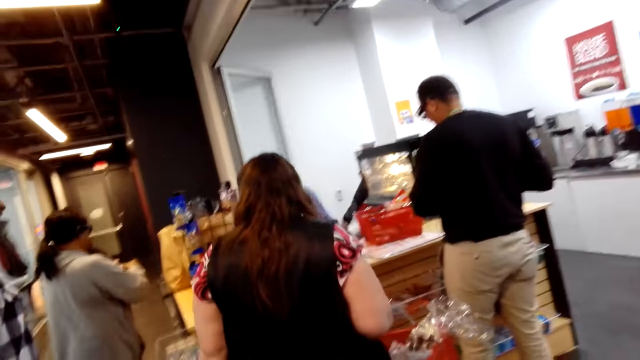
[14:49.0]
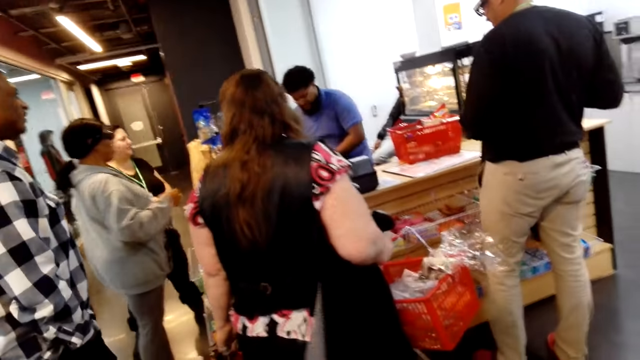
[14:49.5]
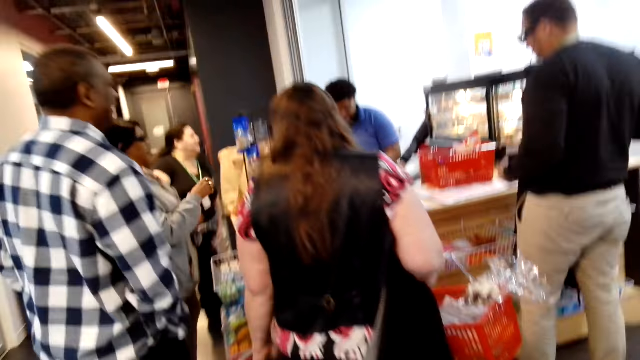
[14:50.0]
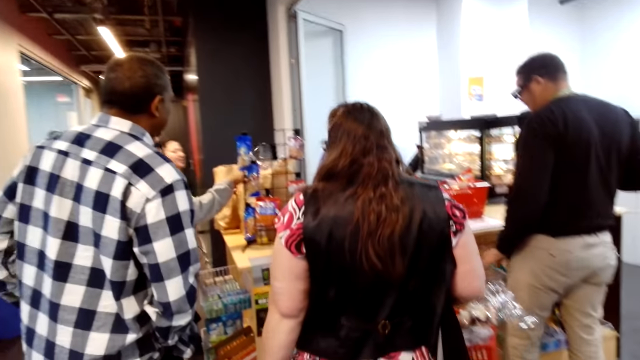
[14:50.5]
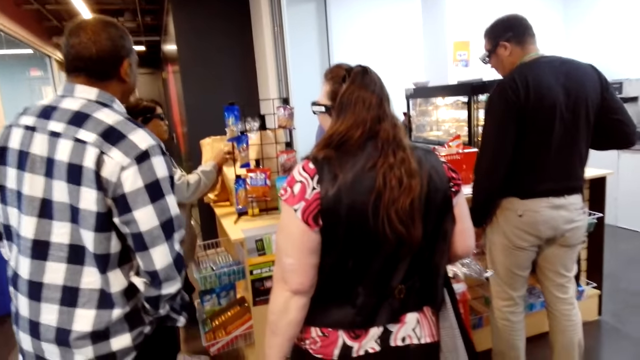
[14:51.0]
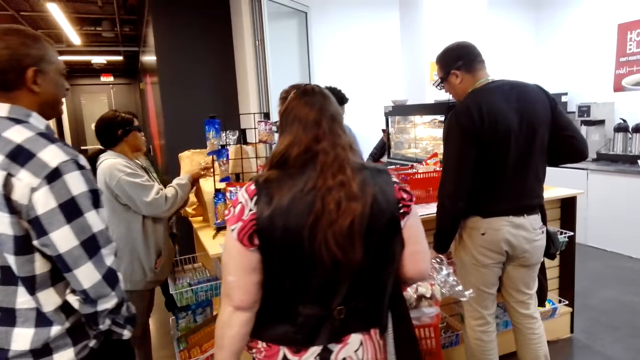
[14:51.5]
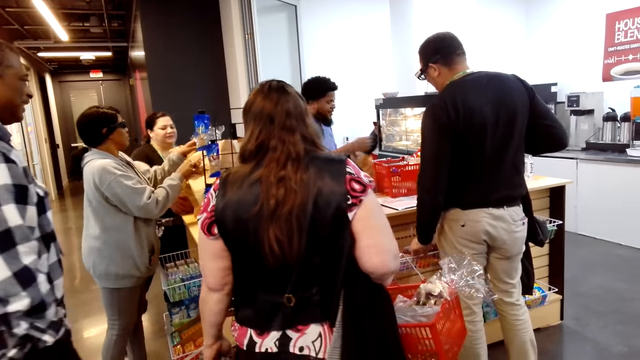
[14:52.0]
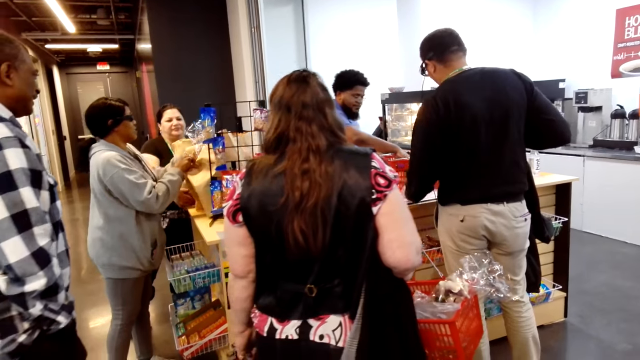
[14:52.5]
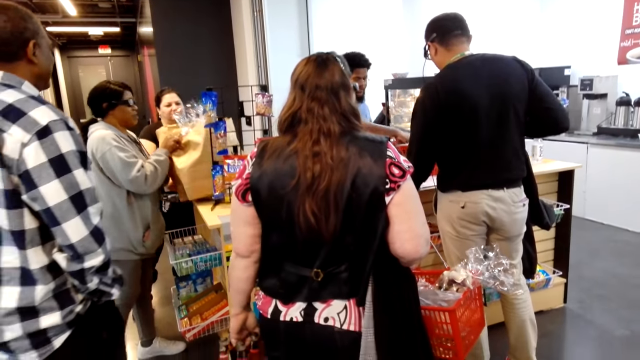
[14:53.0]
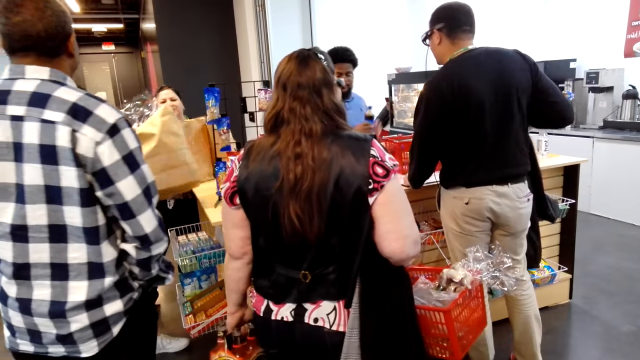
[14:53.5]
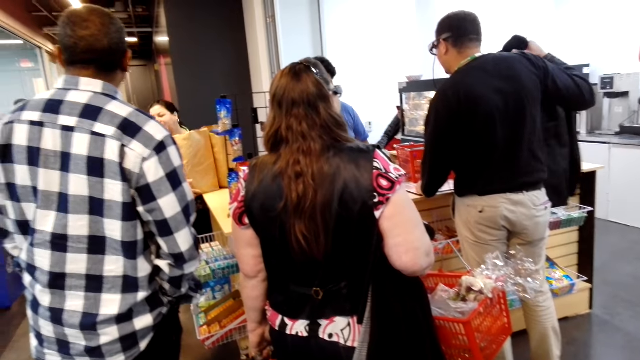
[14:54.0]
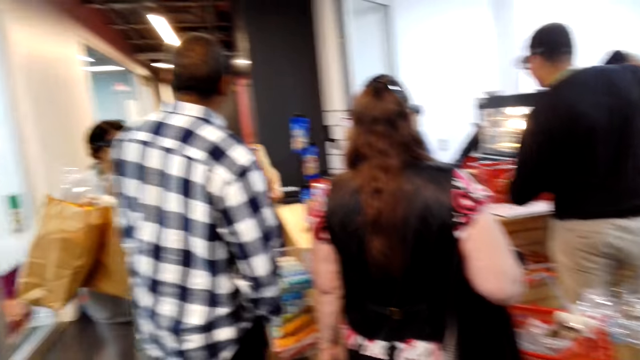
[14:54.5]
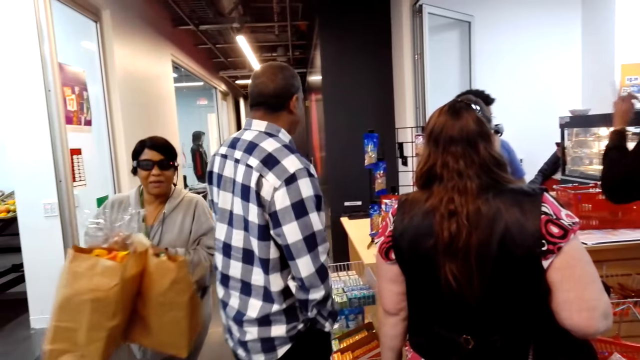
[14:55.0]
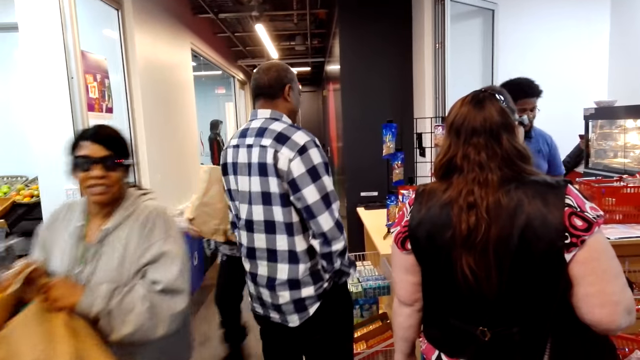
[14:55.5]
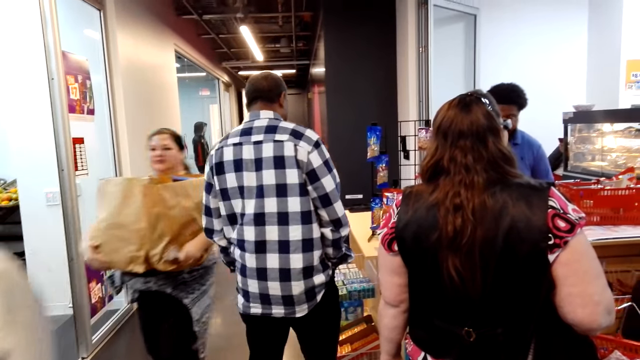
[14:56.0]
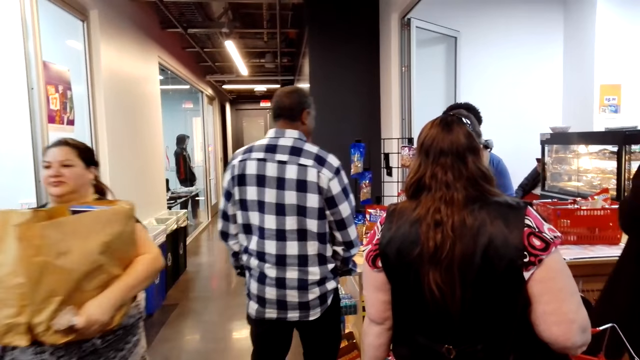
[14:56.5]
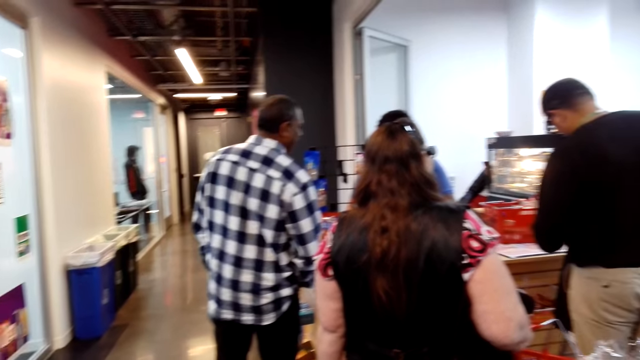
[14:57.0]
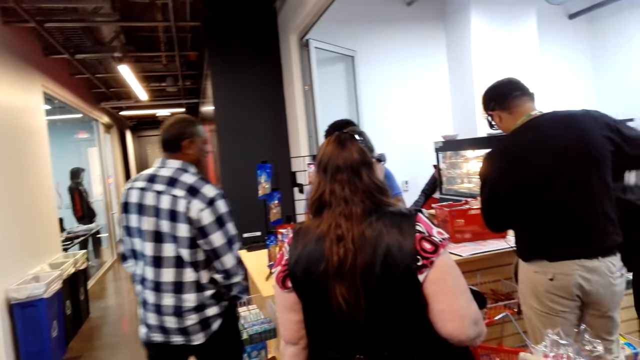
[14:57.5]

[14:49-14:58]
A man picks a drink from the shopping basket. A woman picks a khaki bag. The woman walks in a supermarket.

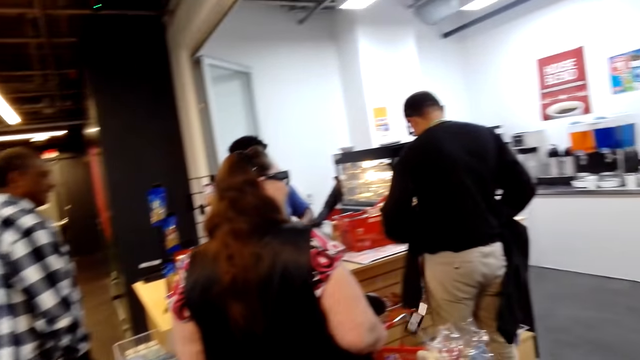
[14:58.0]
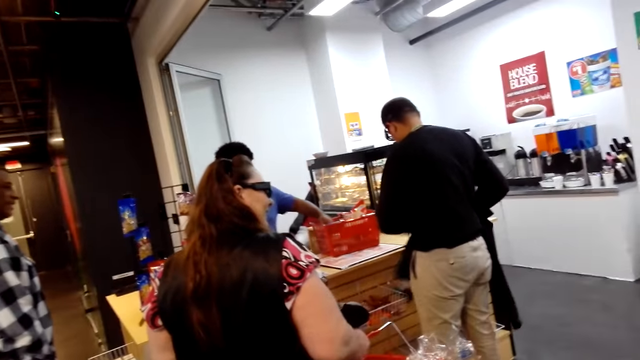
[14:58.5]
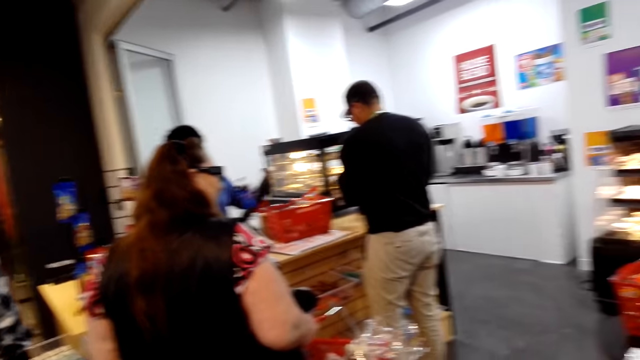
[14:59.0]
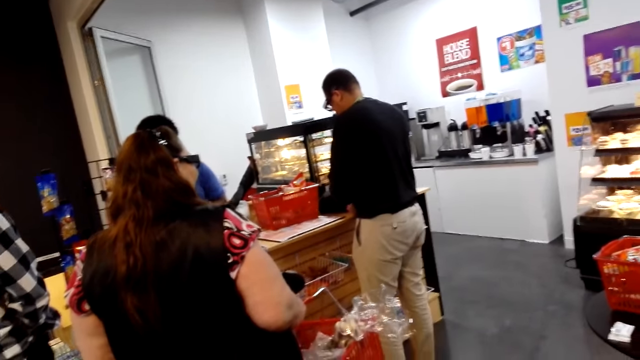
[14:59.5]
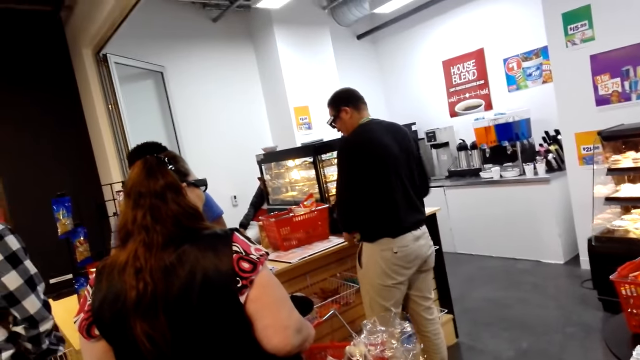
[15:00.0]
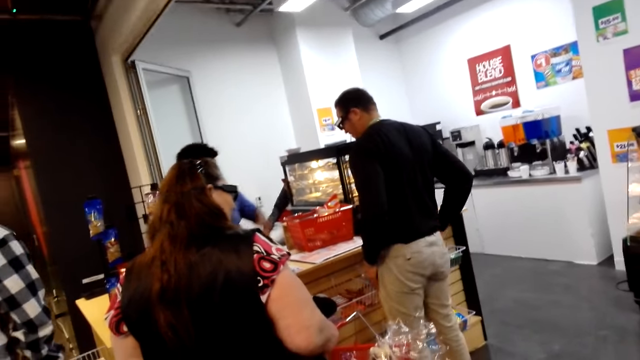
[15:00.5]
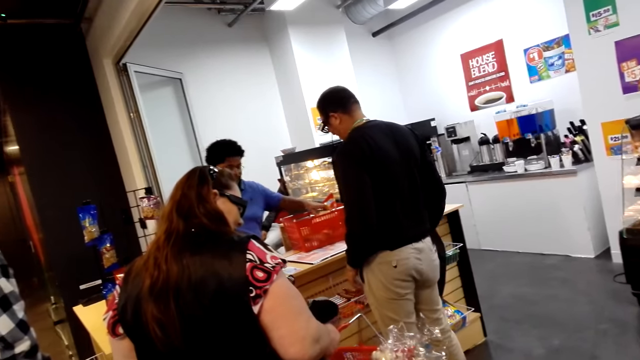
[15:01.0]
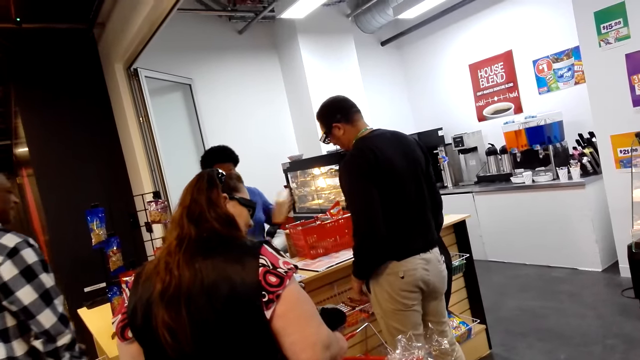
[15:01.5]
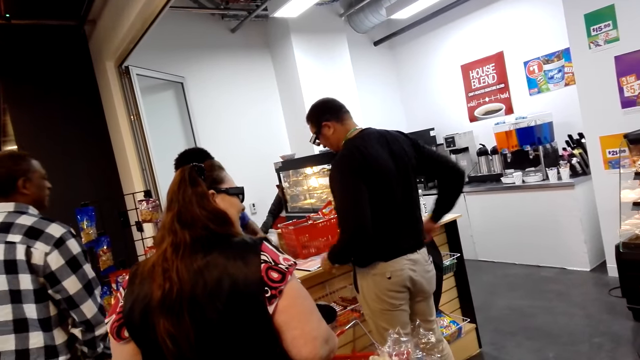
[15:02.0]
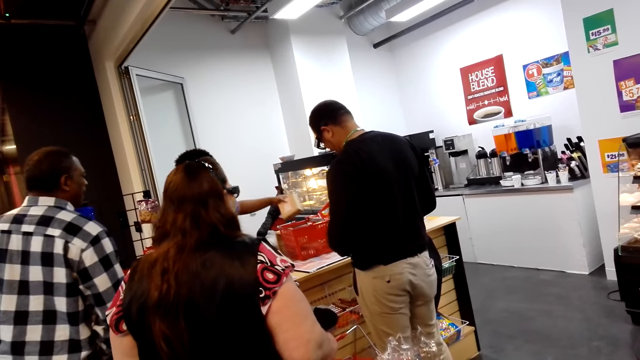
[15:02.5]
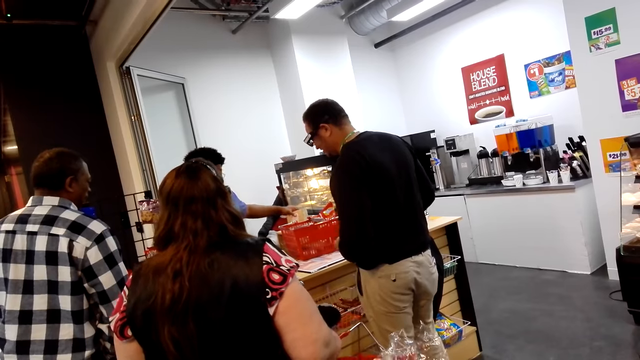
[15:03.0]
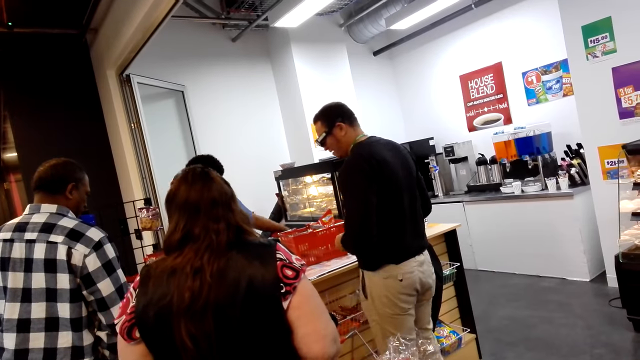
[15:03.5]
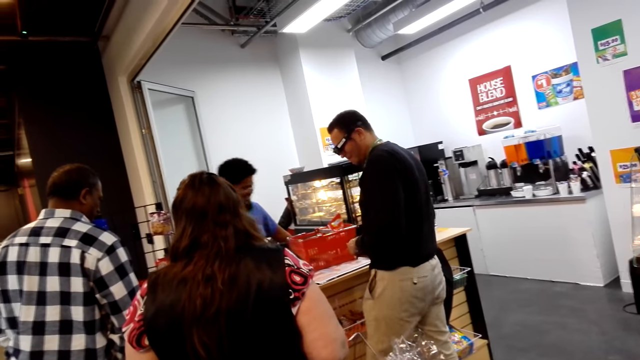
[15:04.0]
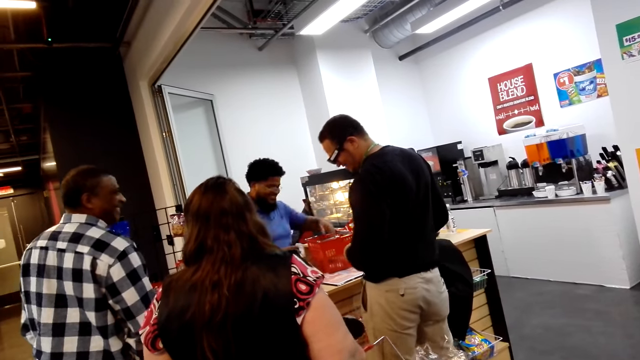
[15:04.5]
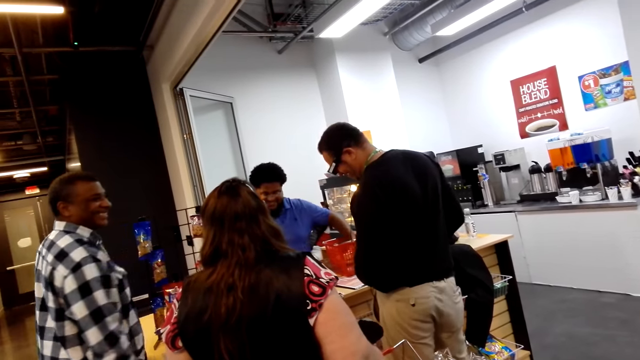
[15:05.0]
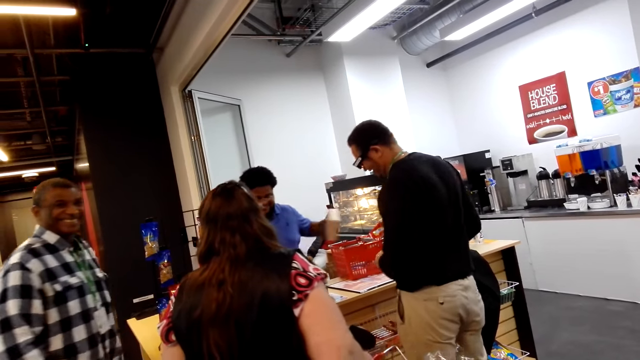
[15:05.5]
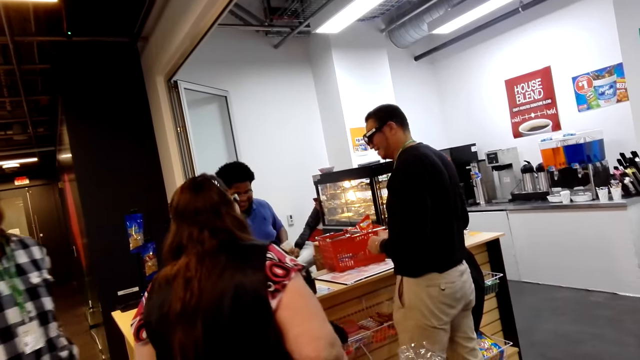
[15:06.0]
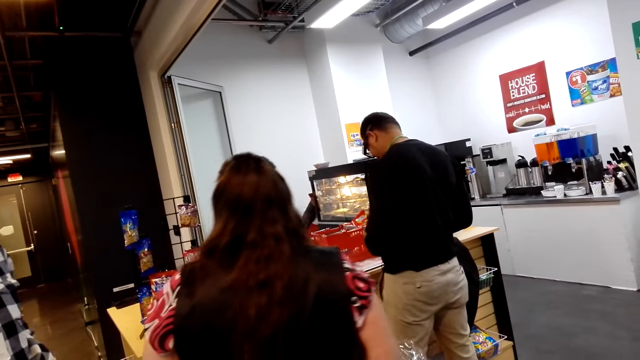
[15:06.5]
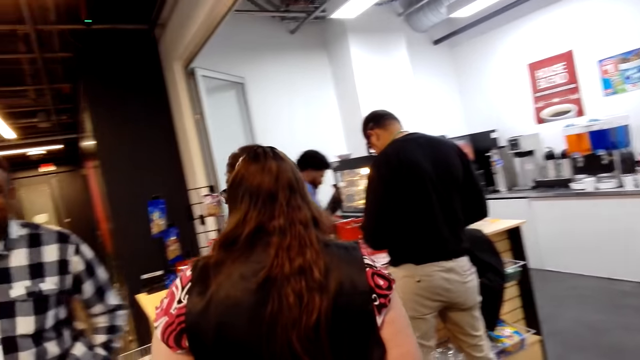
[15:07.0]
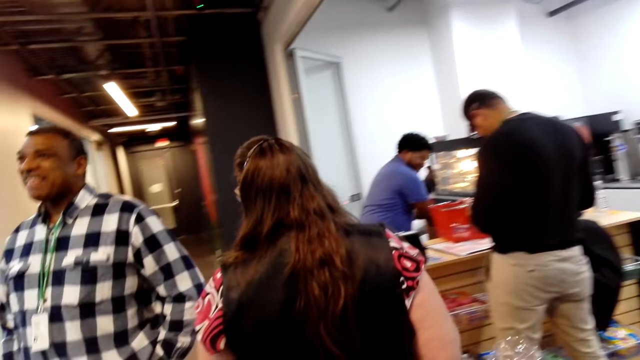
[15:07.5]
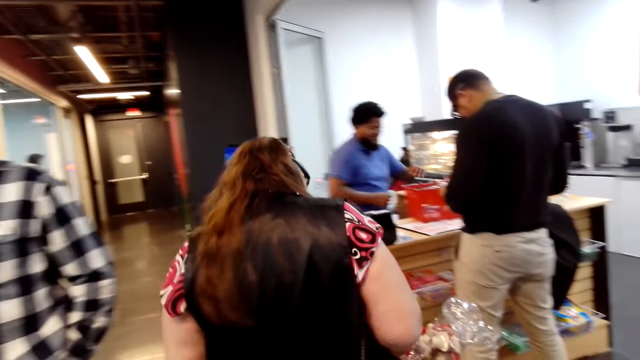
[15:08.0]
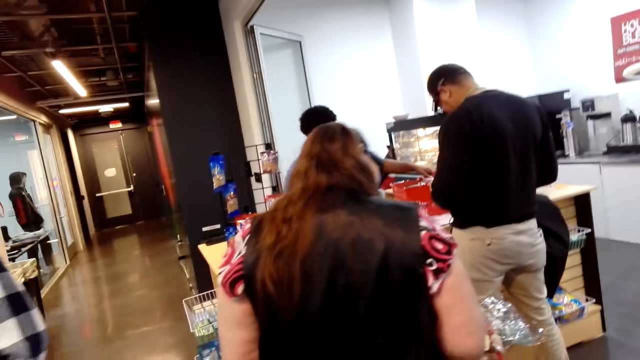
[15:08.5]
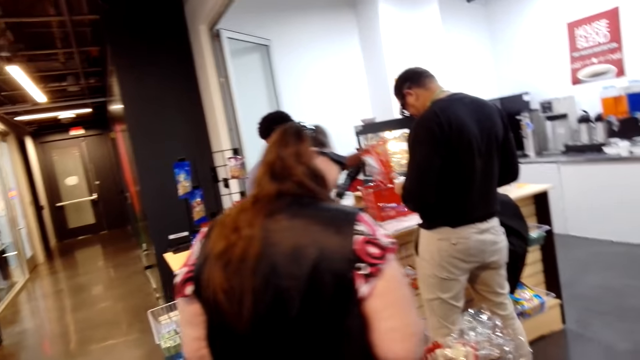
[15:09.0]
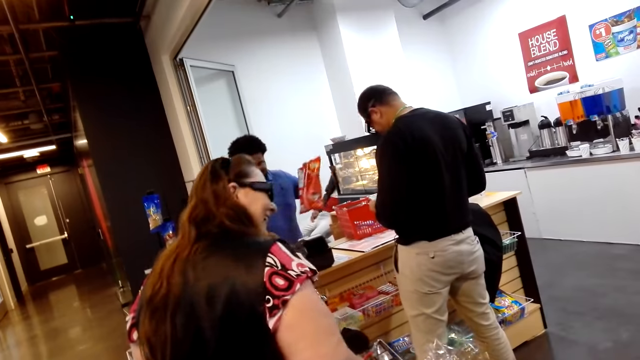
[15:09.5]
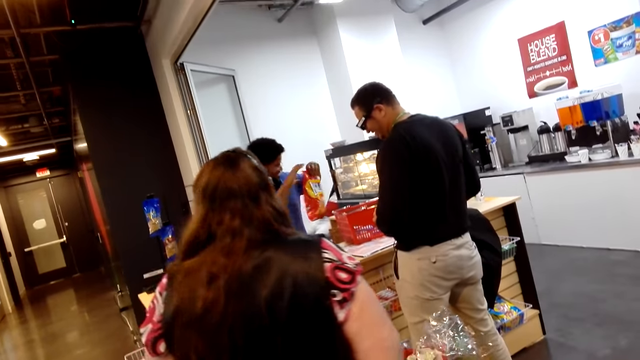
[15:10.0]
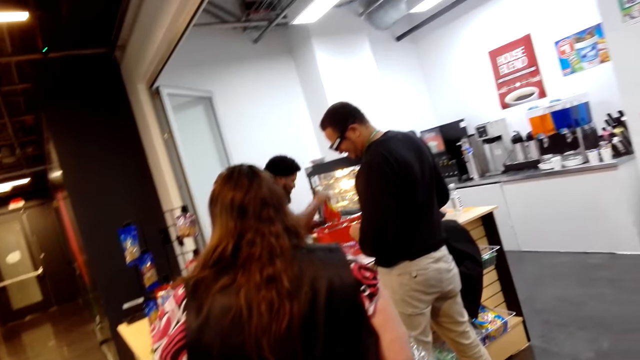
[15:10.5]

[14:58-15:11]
A man removes something from the shopping basket. Another man places clothes on the counter. The other man pockets his hand and removes his hand from his pocket. The first man removes something from the shopping basket.
